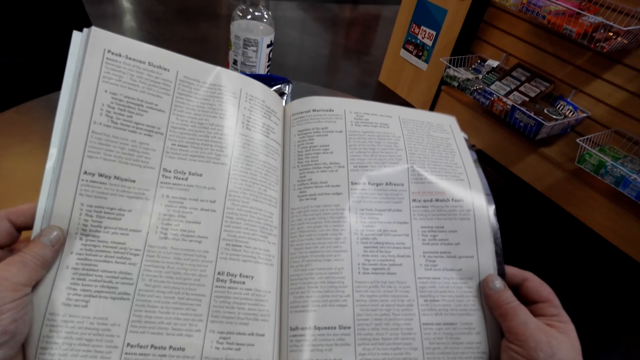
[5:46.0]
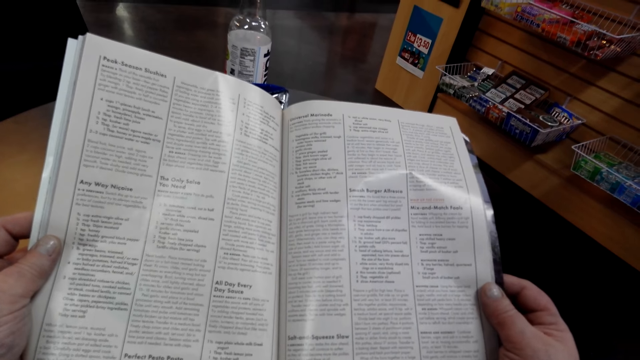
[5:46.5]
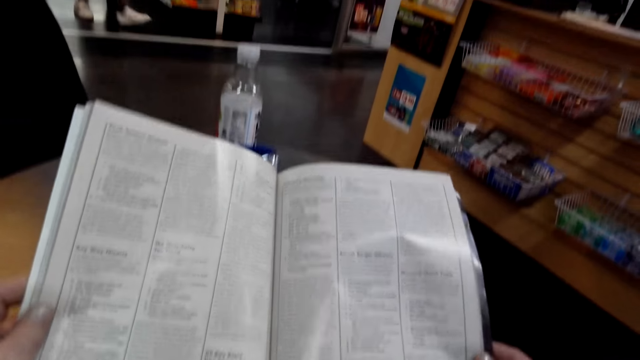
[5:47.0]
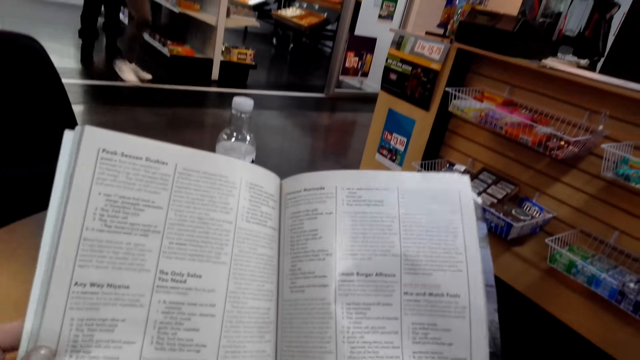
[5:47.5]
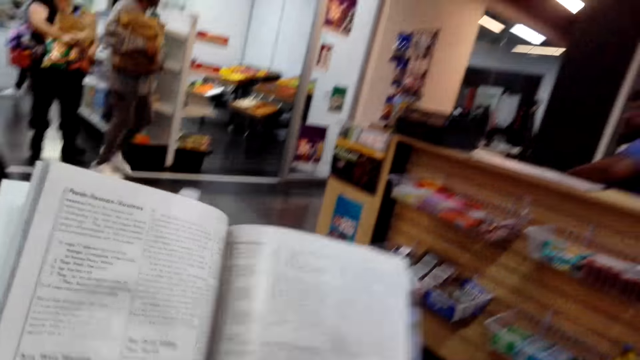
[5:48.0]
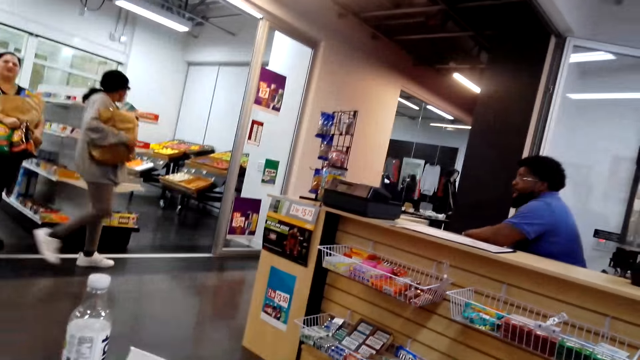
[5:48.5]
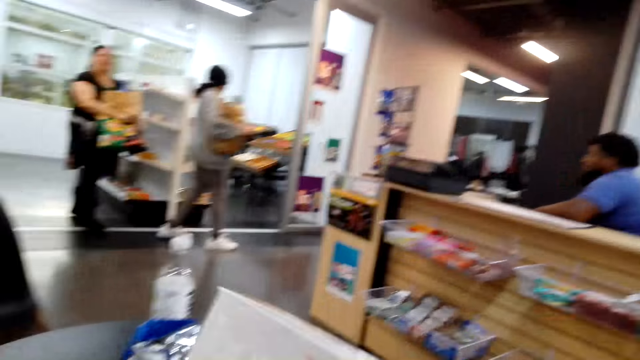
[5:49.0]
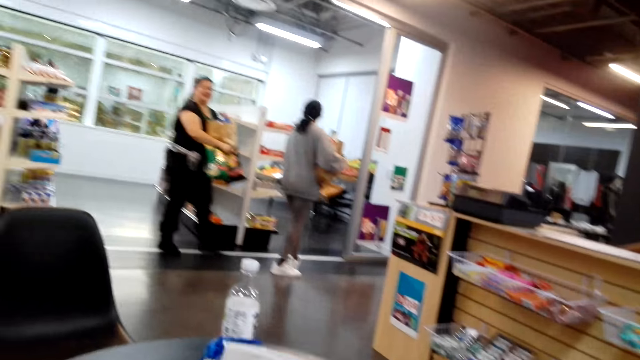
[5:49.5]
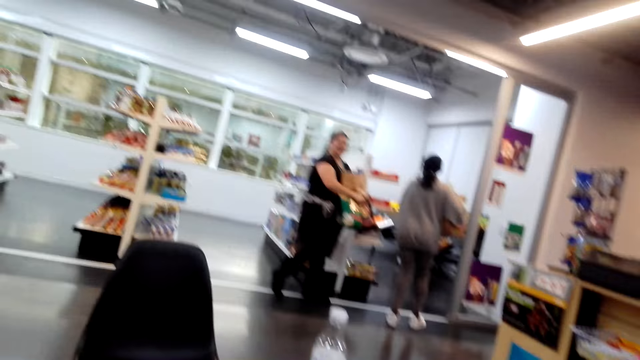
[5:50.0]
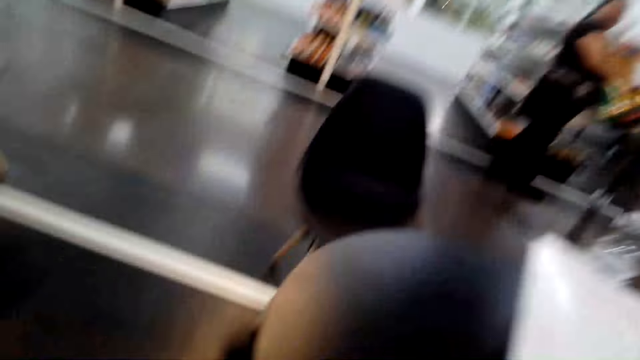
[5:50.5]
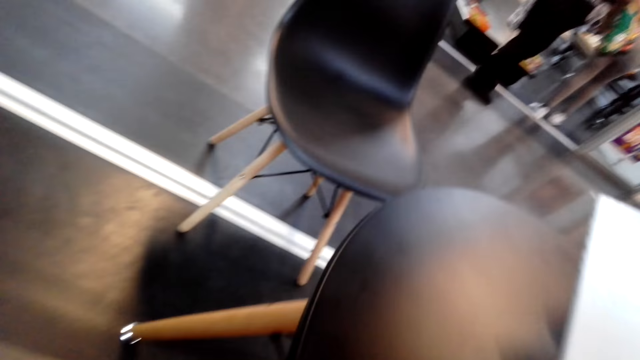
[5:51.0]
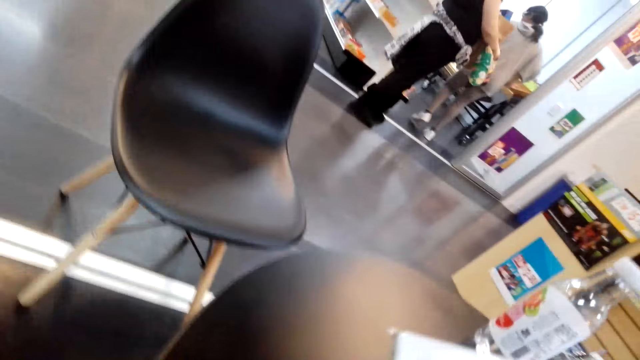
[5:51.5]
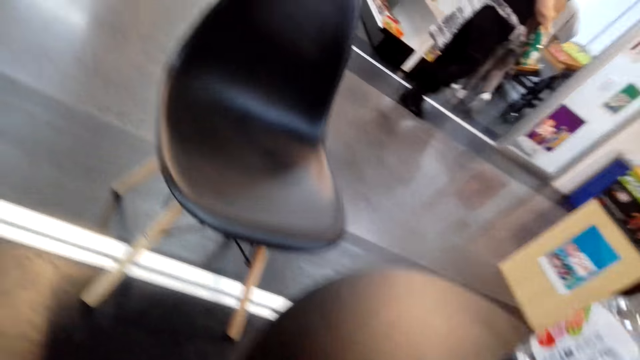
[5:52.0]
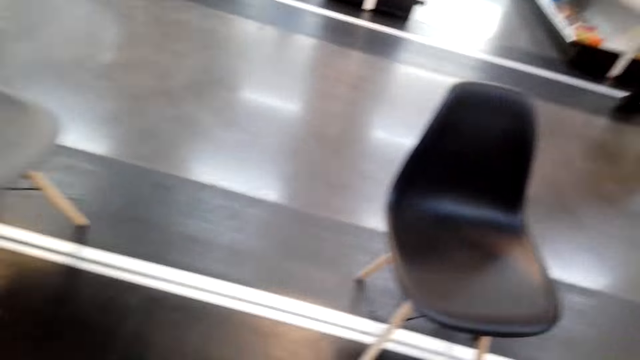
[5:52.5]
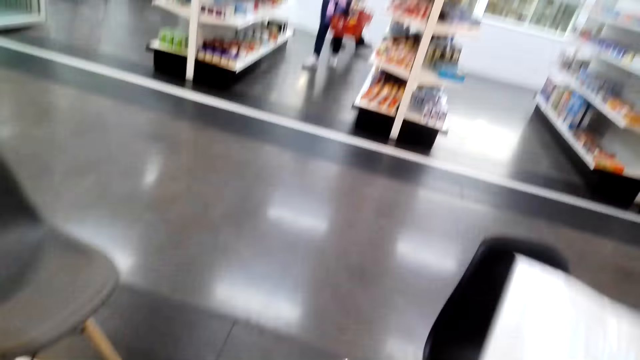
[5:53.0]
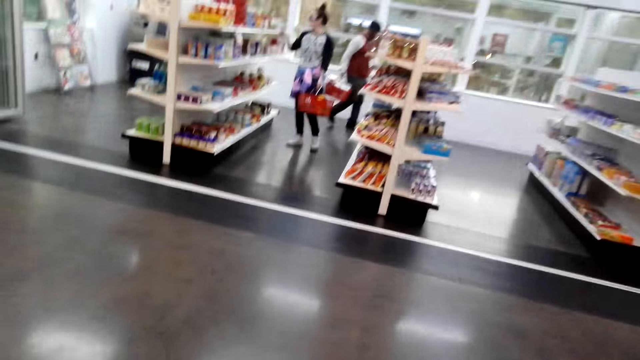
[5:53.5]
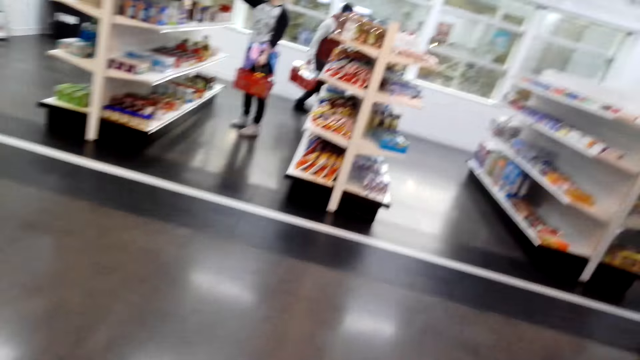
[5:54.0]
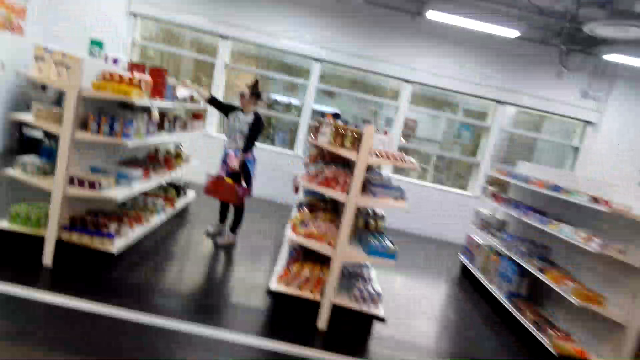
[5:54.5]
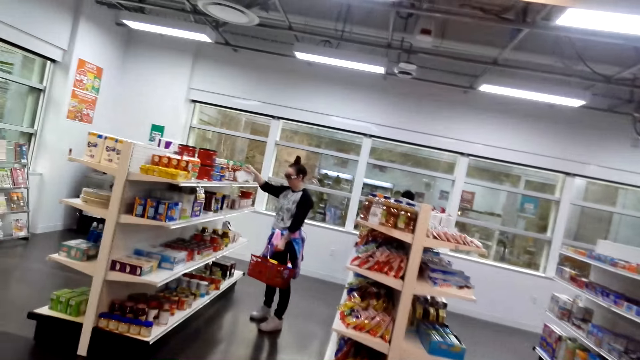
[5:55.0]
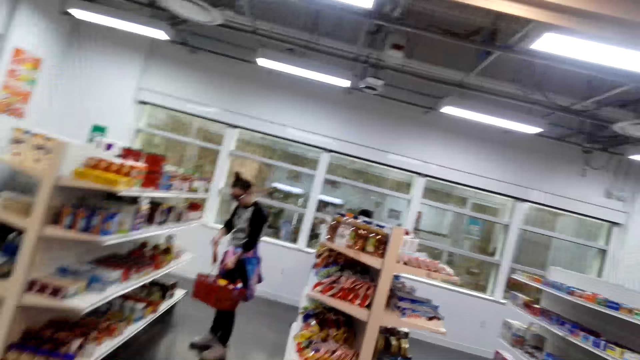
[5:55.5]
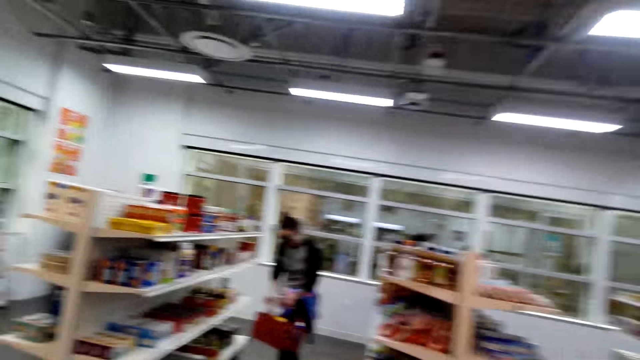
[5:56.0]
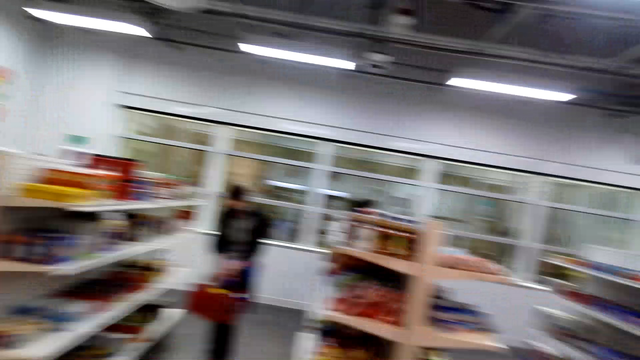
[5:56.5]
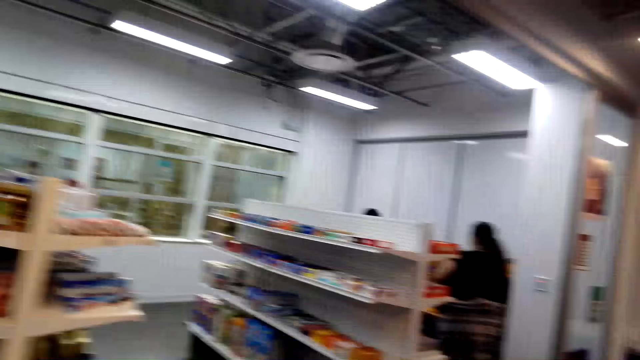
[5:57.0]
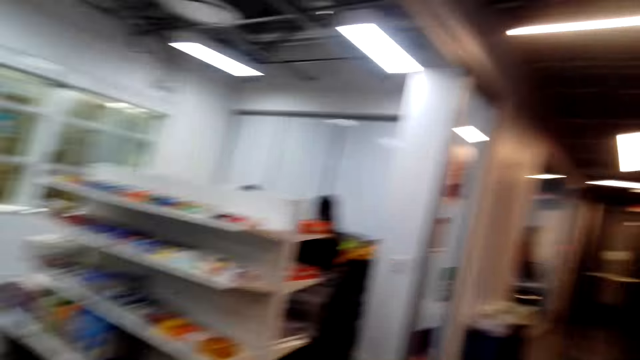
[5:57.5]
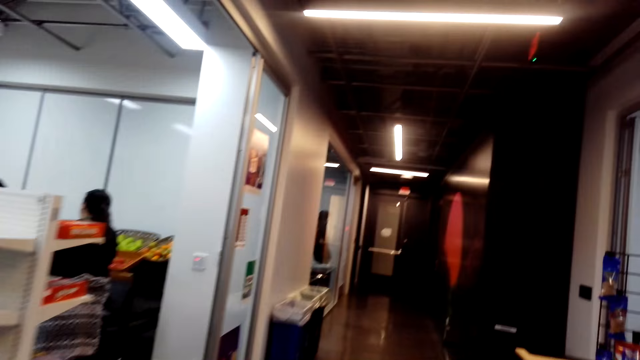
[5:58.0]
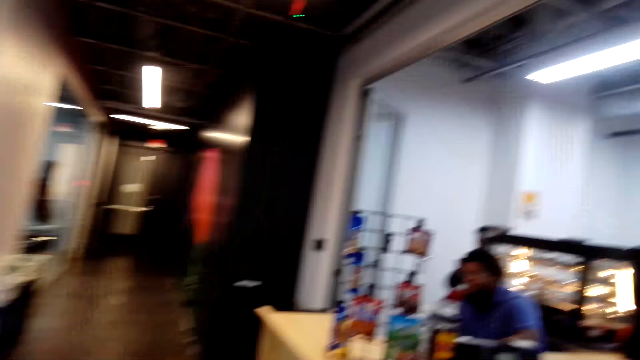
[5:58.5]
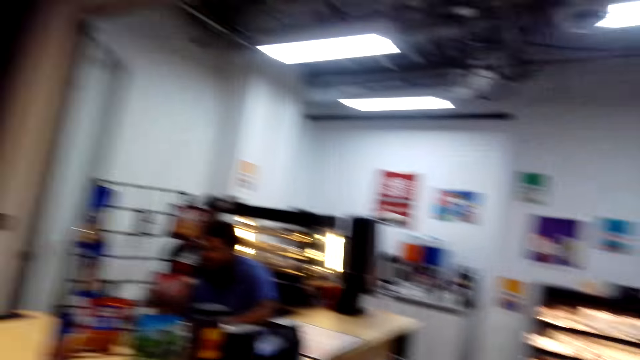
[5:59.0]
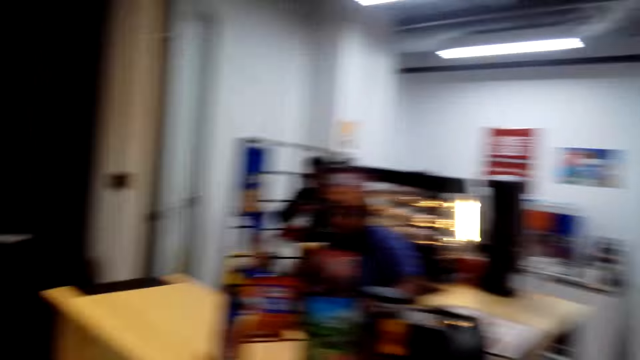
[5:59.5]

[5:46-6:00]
A woman walks around. Another woman walks around. The camera wearer walks around. The other woman drops the goods. The camera wearer walks around the supermarket.

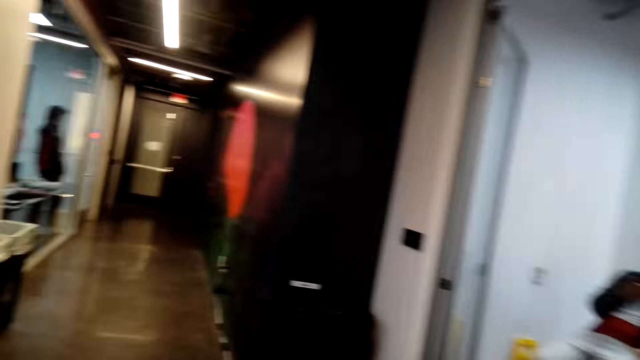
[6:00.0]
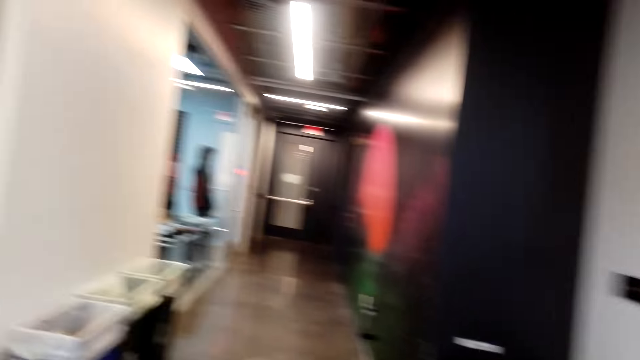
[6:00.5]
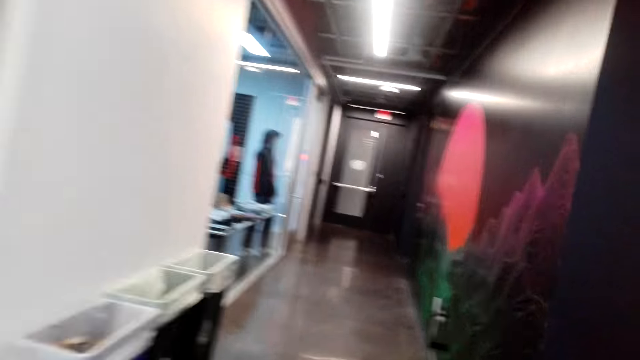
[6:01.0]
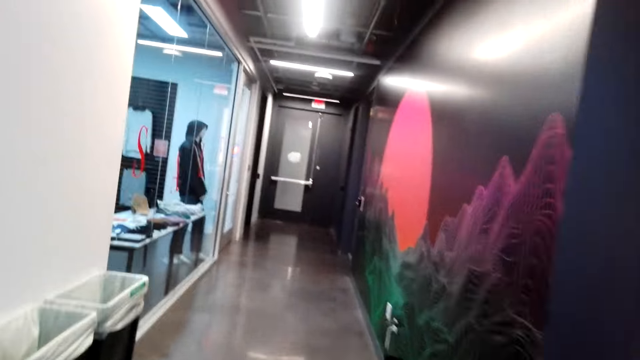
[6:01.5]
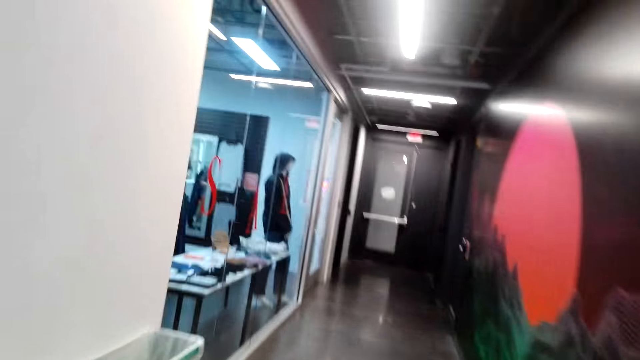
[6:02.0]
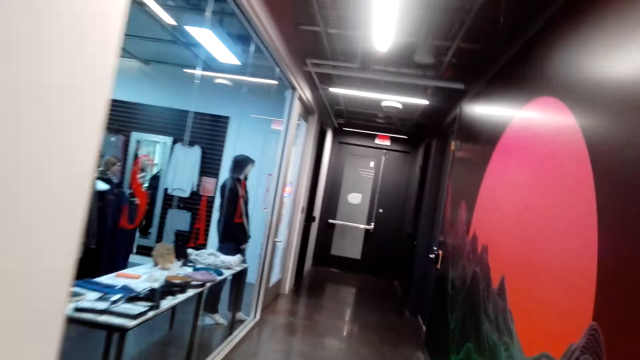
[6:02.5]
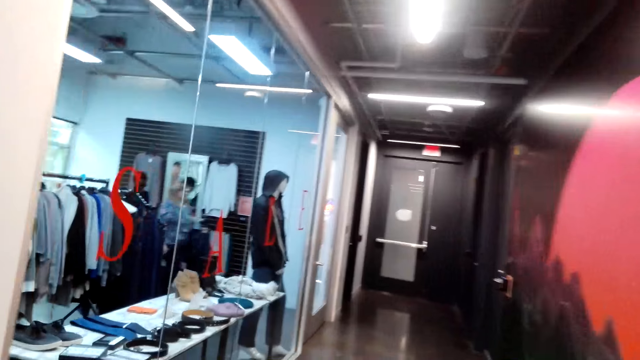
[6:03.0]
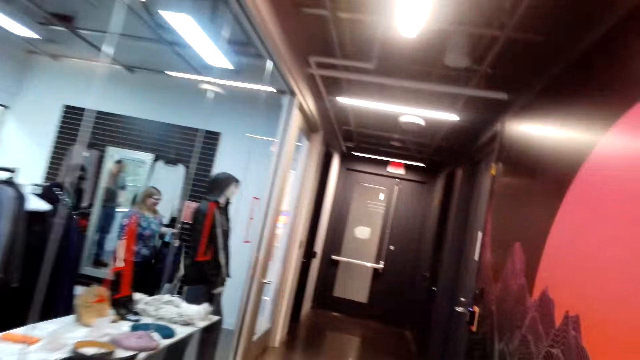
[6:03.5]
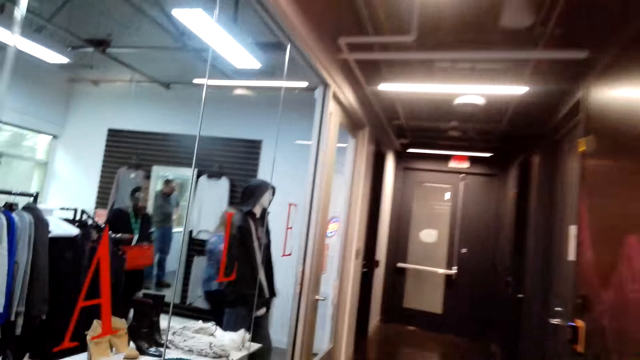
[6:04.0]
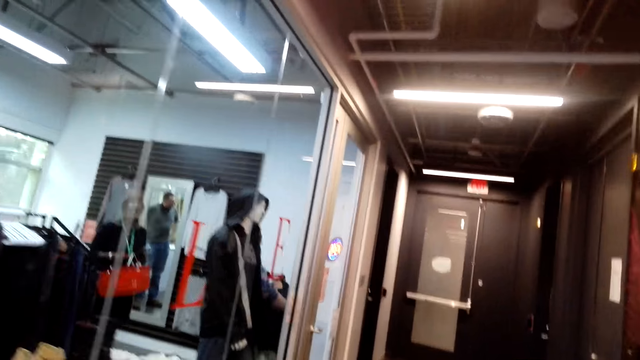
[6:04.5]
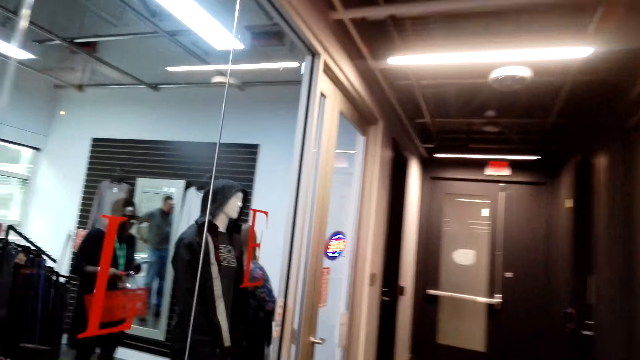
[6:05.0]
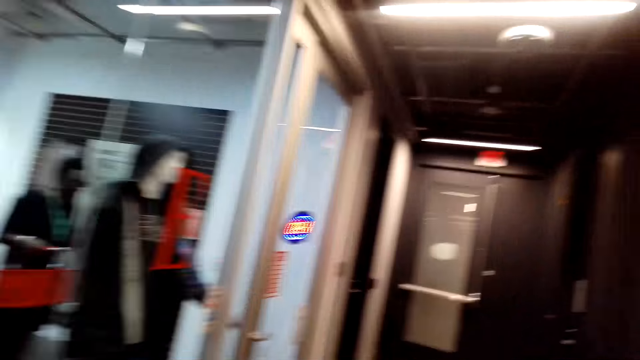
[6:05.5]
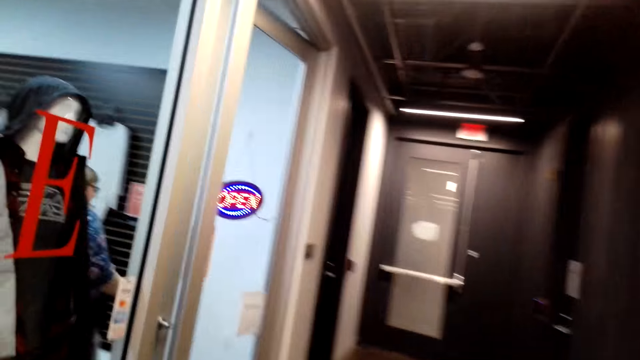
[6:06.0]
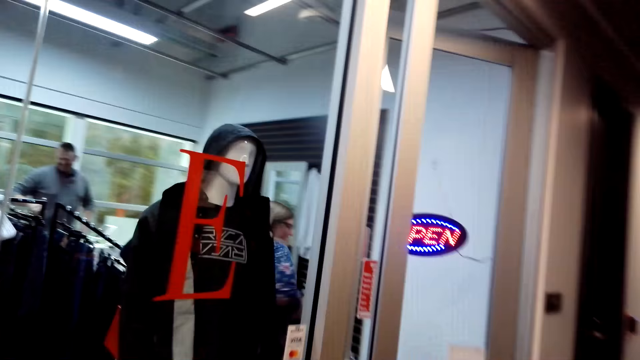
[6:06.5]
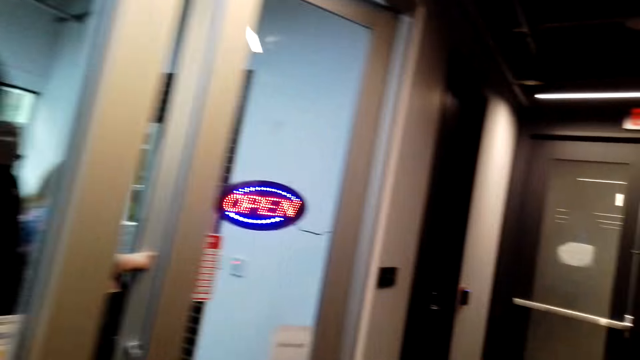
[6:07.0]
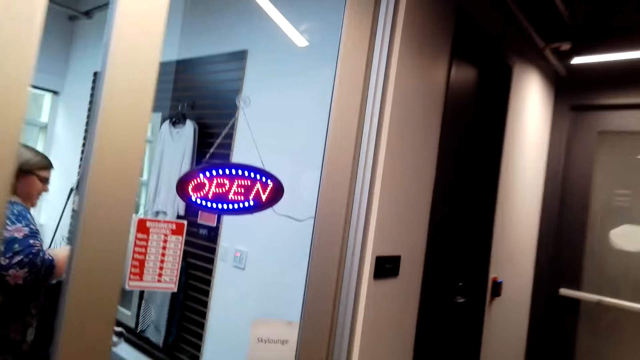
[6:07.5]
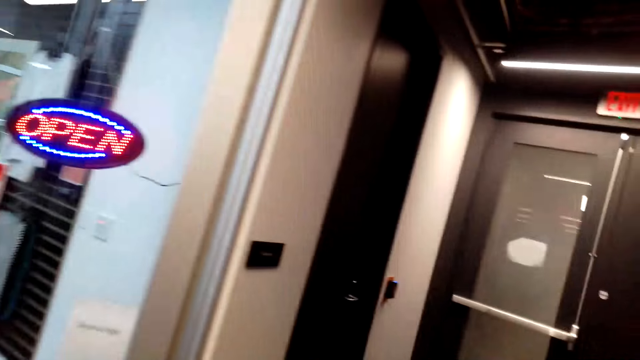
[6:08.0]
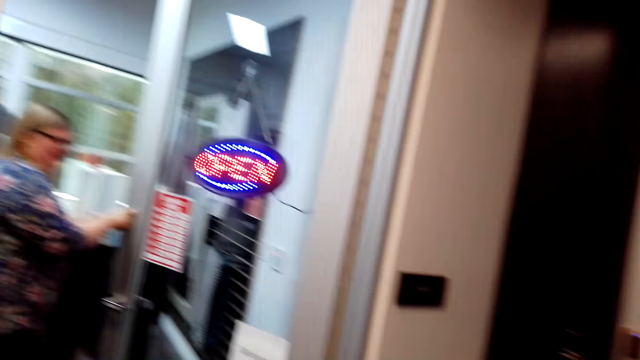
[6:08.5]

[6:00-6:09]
The camera wearer stares around the supermarket.
